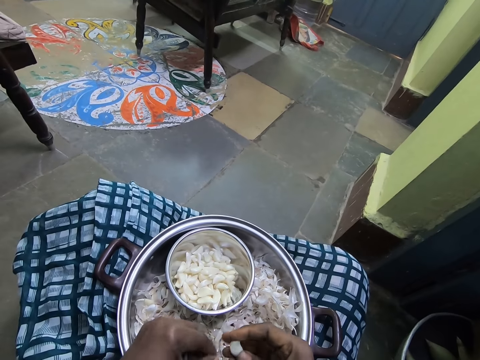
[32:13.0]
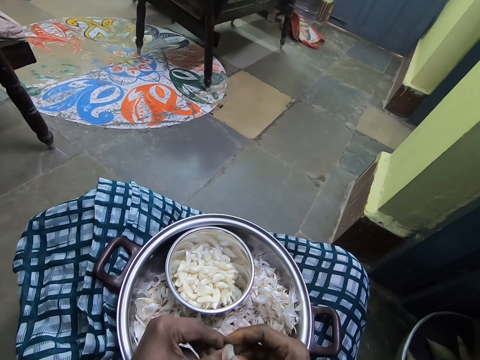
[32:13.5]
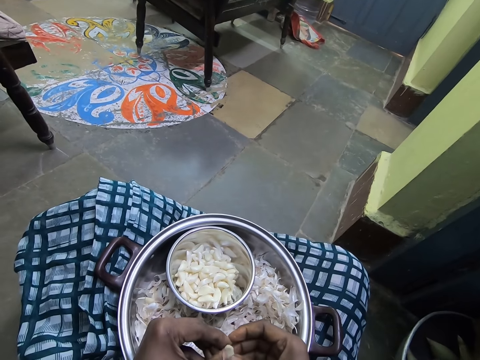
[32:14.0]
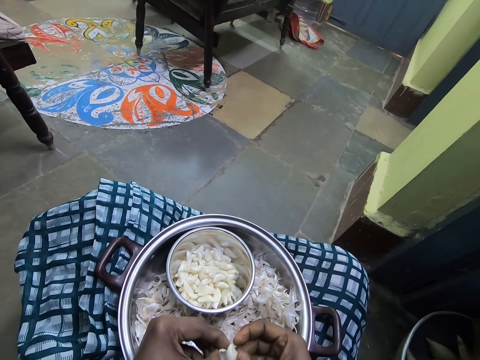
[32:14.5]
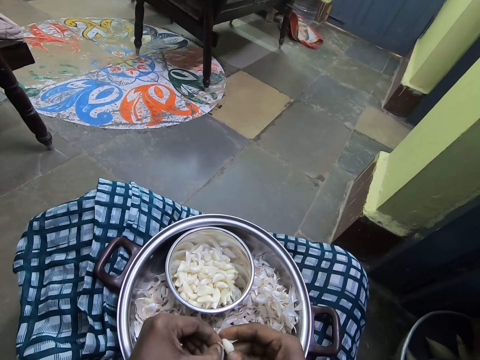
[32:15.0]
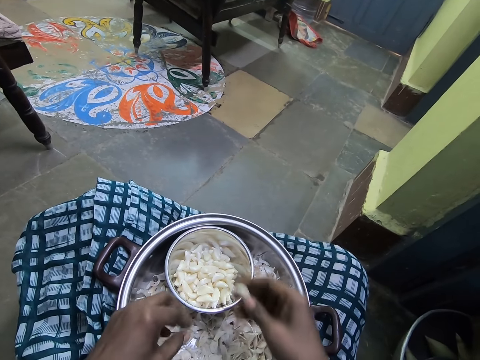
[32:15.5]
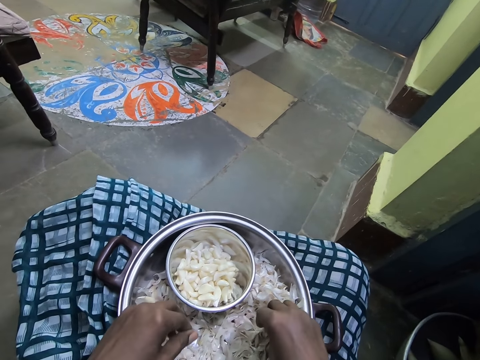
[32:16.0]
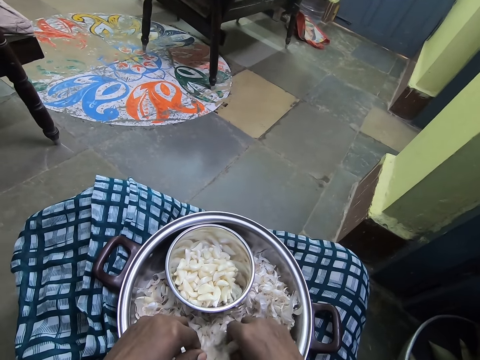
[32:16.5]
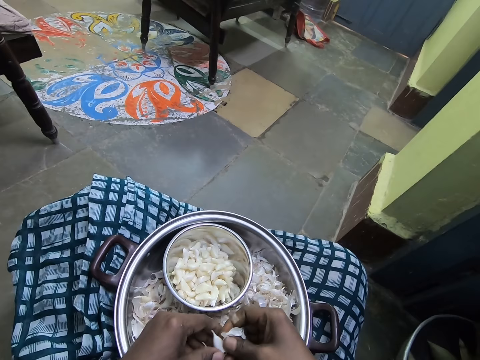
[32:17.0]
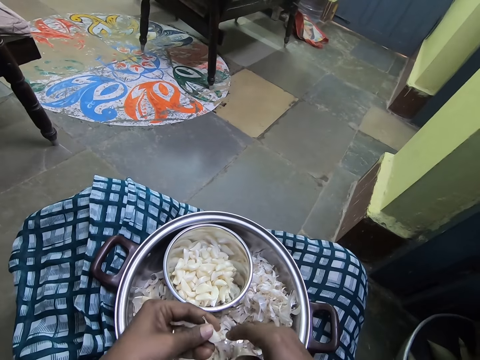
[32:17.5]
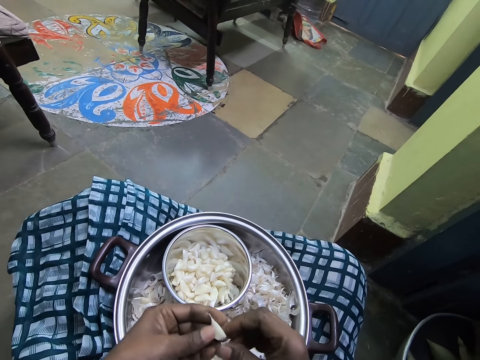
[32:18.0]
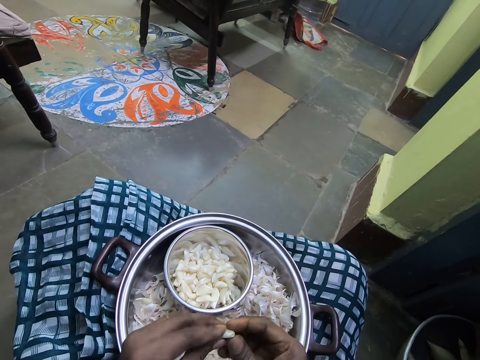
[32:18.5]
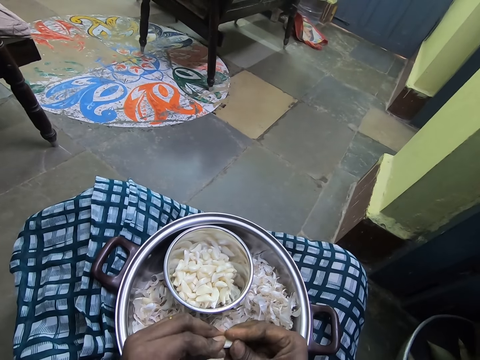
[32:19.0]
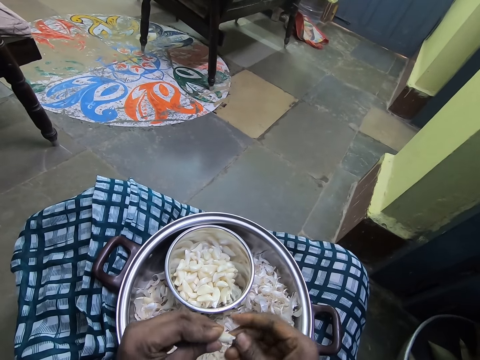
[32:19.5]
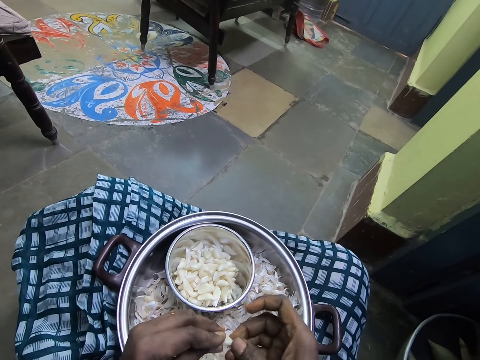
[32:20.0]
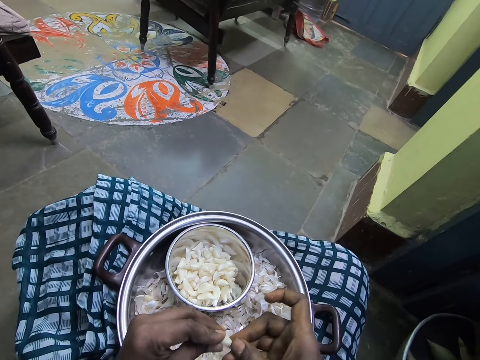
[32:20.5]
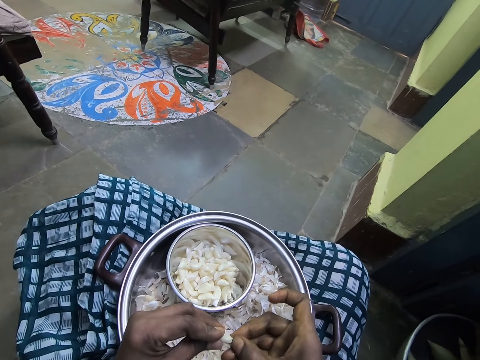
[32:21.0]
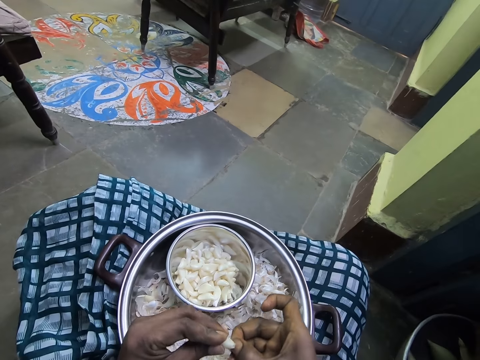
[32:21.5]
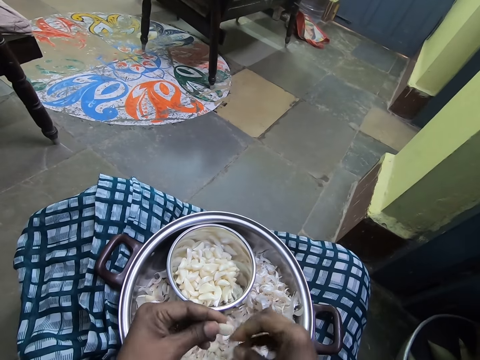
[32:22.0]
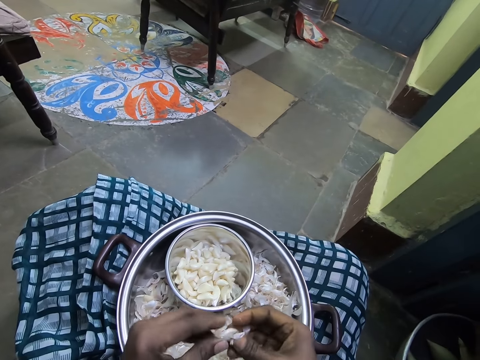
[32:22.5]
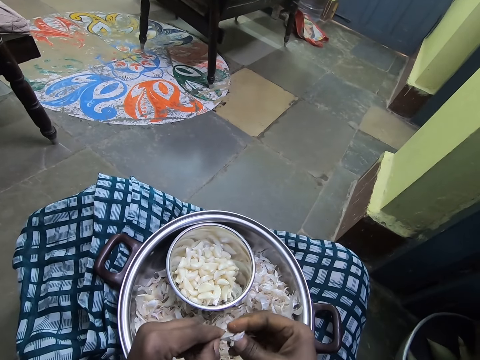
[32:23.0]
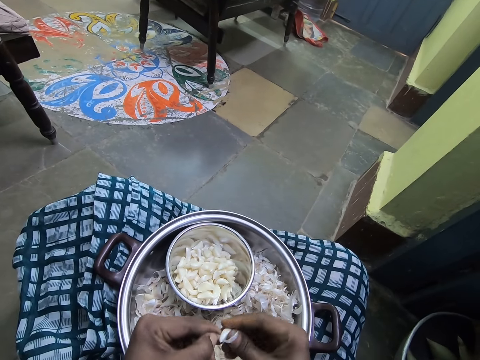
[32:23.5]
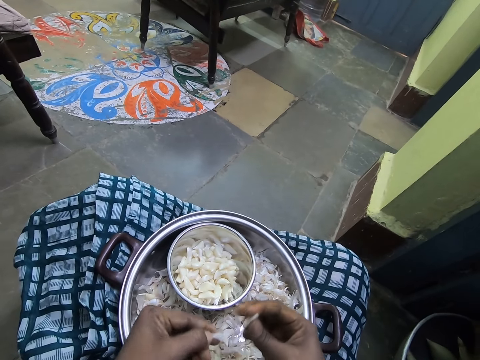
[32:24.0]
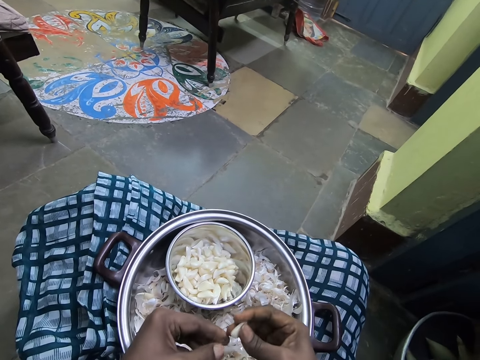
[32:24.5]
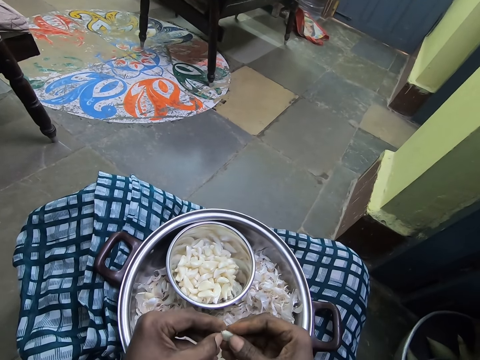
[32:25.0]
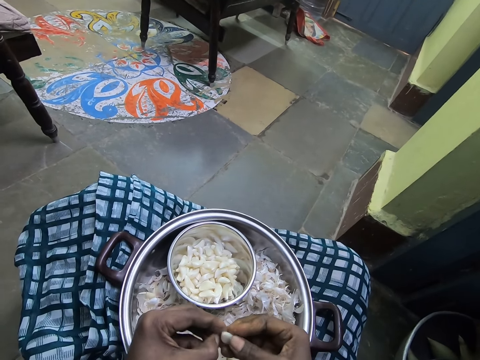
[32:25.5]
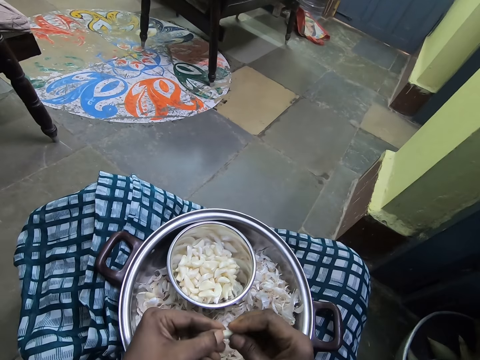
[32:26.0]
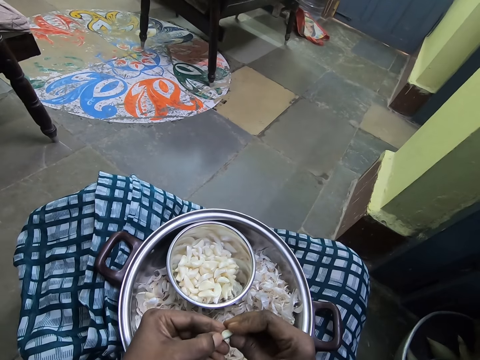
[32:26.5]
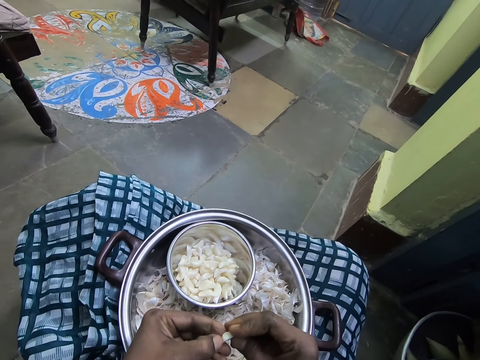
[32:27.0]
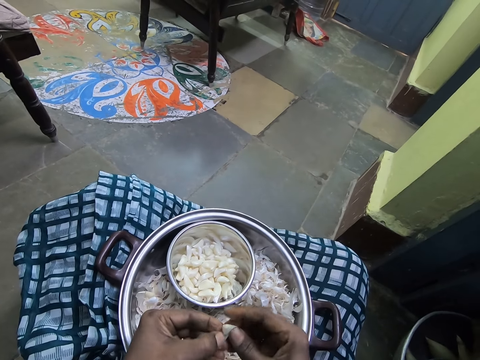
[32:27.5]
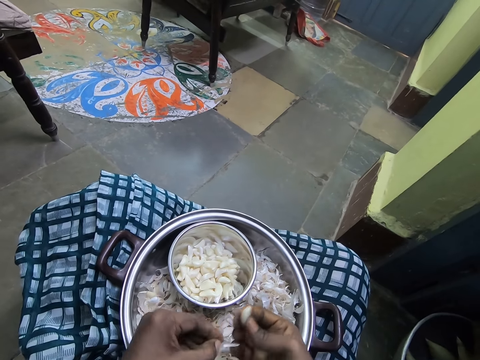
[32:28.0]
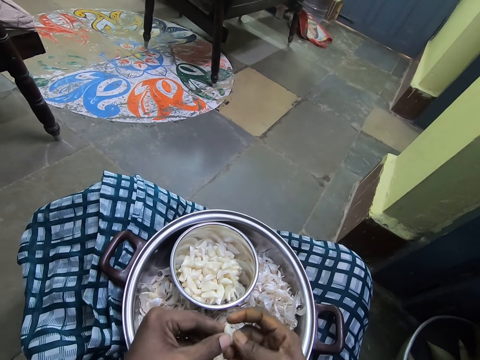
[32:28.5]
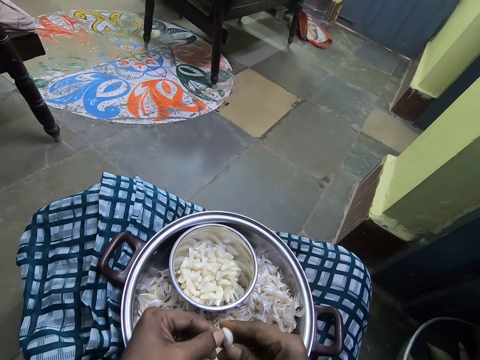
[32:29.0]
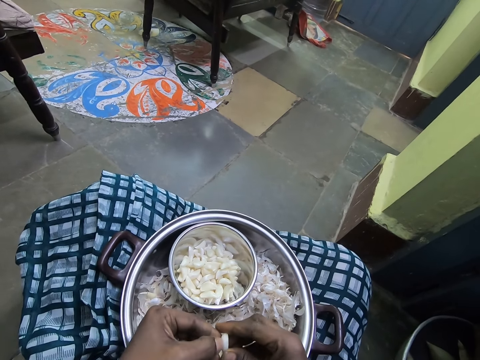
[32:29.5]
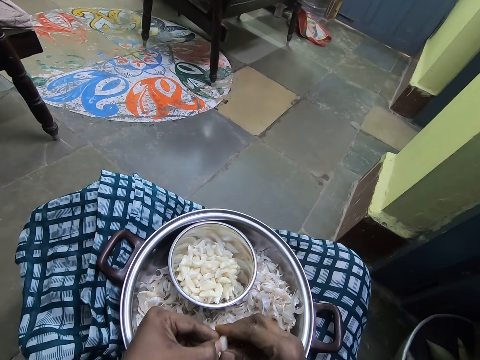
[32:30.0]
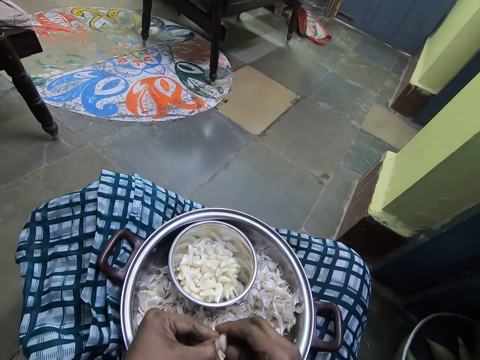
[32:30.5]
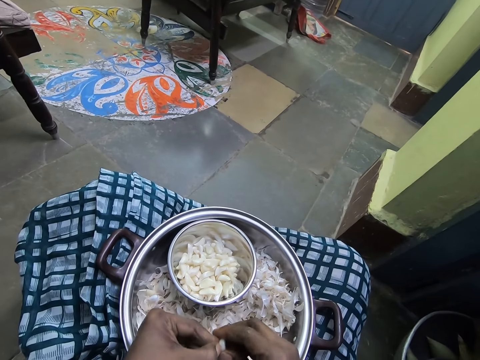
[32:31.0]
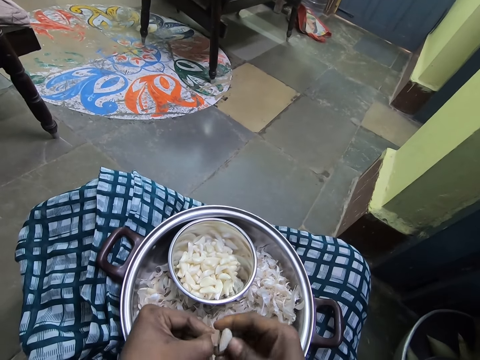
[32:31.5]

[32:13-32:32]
The camera wearer puts the garlic in the bowl. They pick the garlic. They peel the garlic.

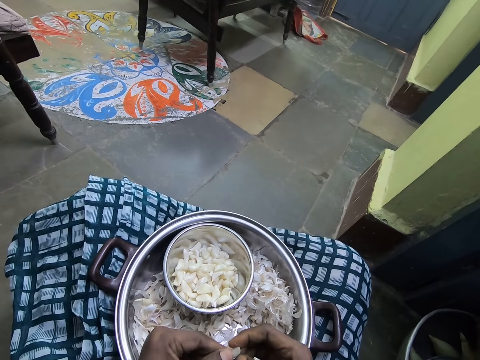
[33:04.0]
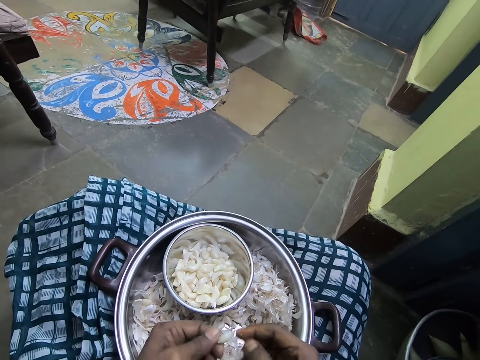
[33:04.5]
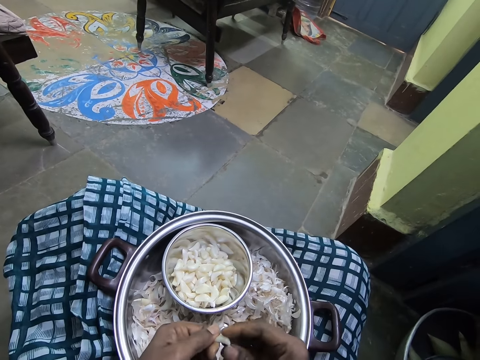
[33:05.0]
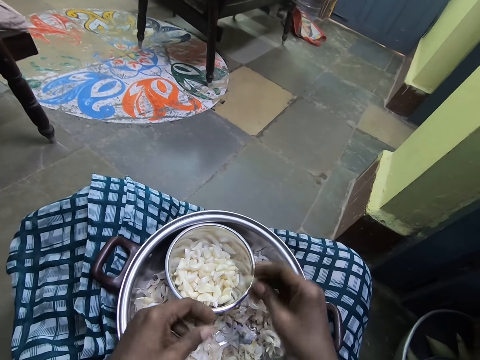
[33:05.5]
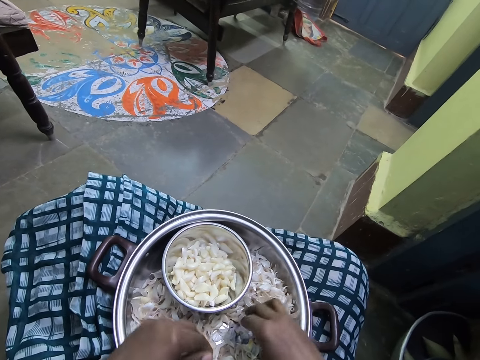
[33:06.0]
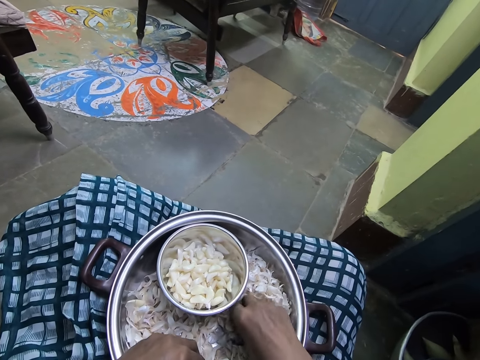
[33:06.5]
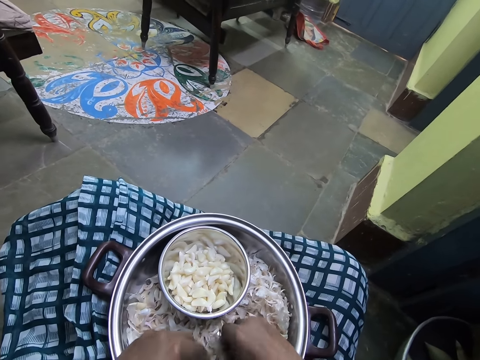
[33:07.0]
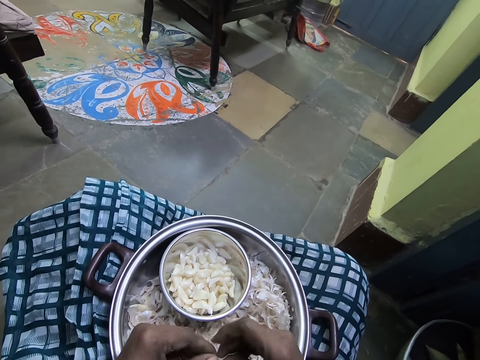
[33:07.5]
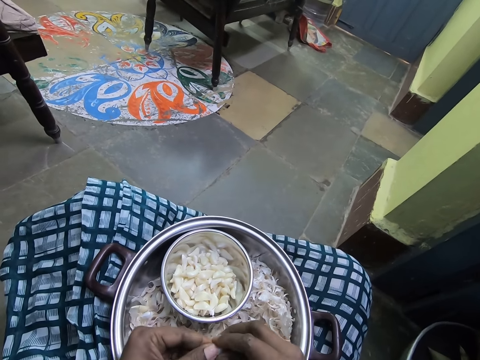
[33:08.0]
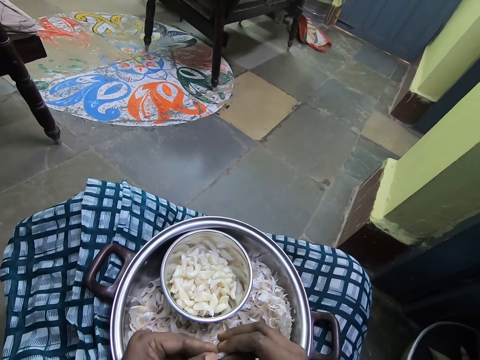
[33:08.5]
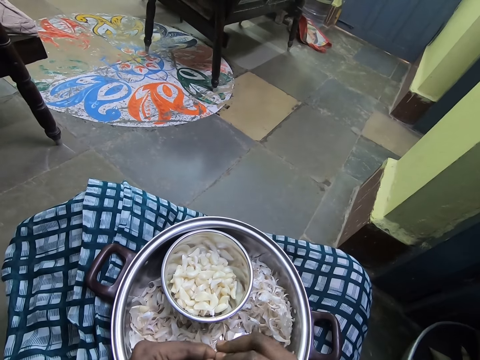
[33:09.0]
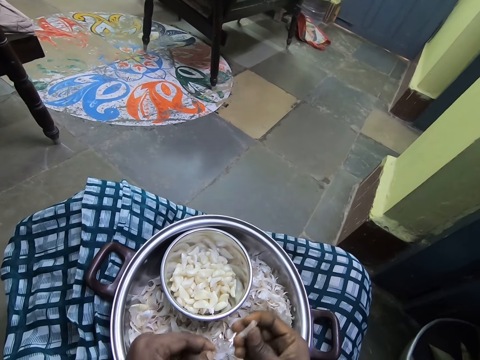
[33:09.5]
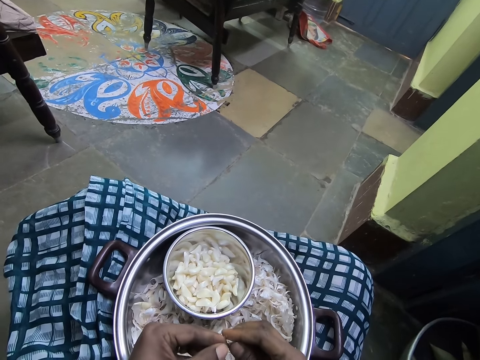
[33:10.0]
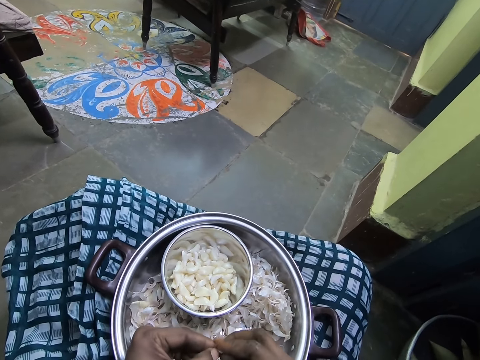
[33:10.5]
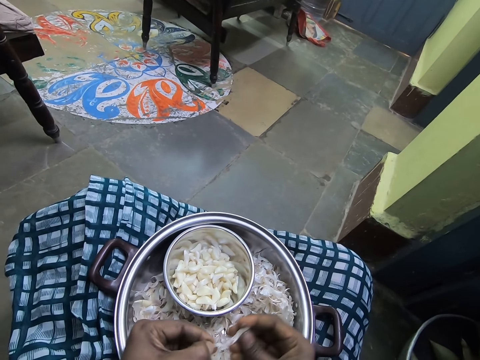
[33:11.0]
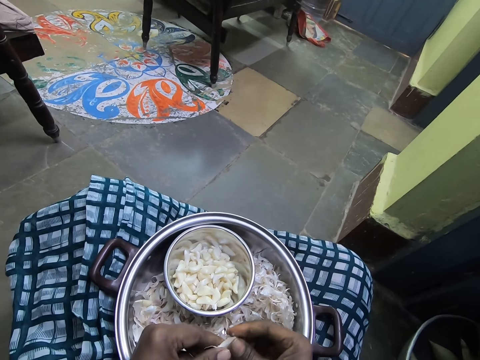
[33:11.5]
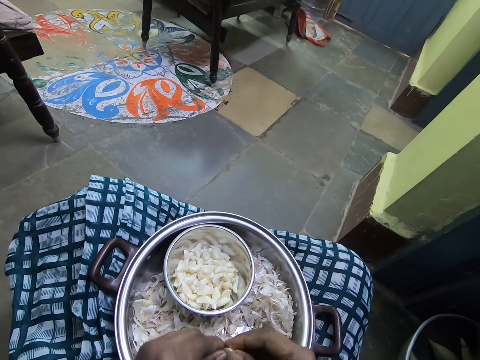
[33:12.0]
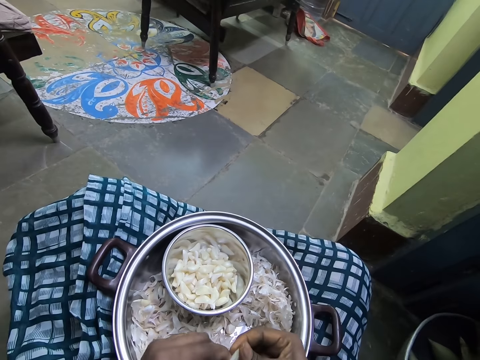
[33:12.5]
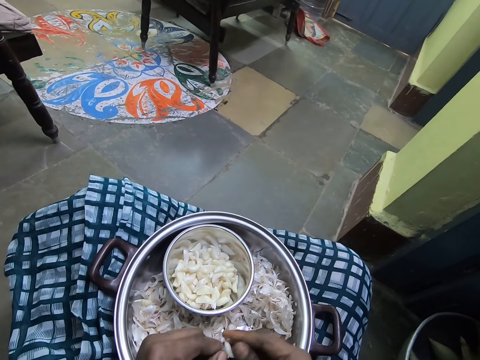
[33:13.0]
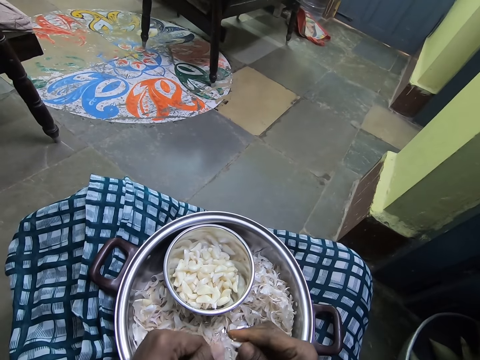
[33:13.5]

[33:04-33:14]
The camera wearer puts the garlic in the bowl. They pick the garlic. They peel the garlic.
